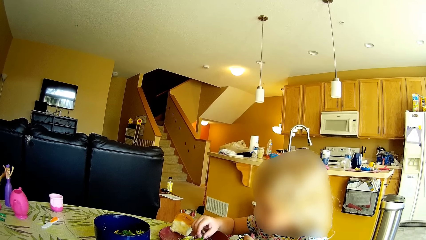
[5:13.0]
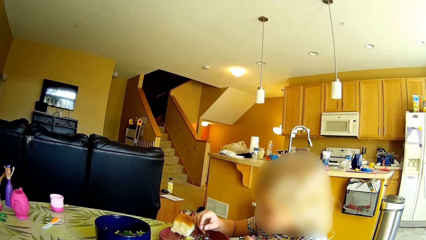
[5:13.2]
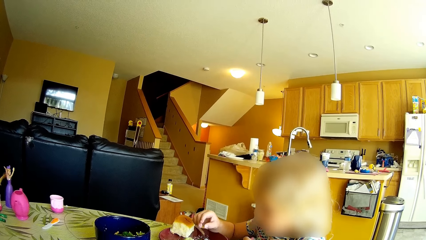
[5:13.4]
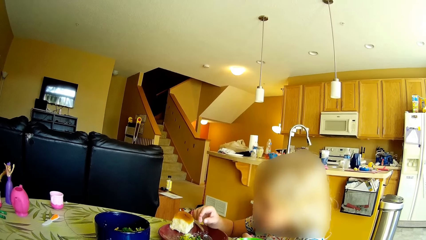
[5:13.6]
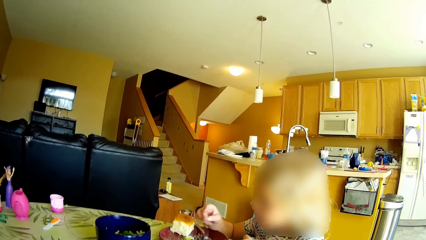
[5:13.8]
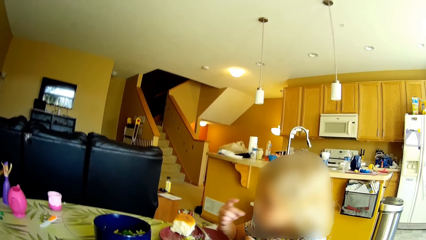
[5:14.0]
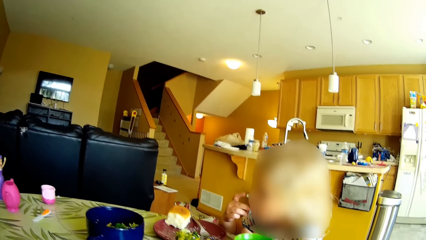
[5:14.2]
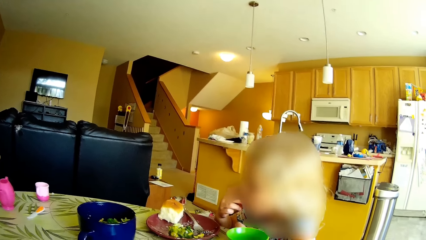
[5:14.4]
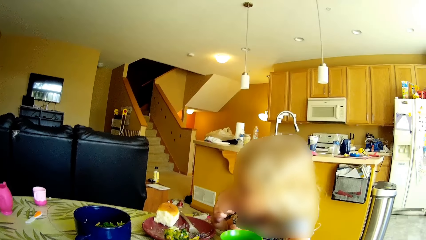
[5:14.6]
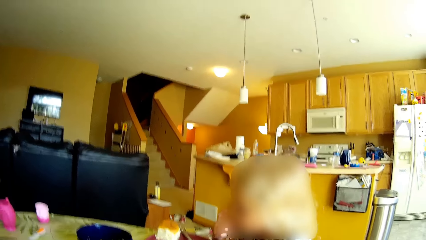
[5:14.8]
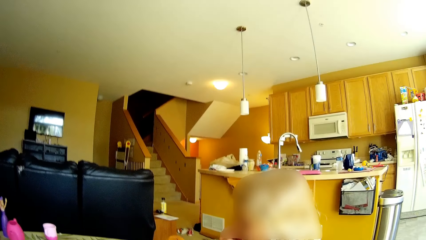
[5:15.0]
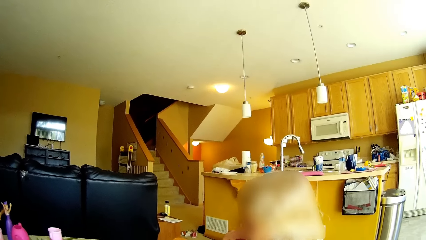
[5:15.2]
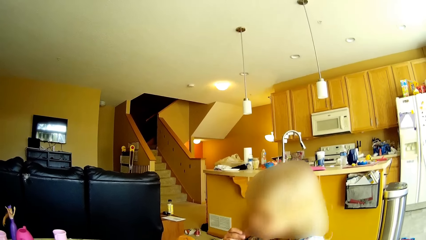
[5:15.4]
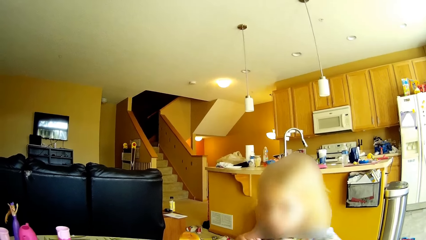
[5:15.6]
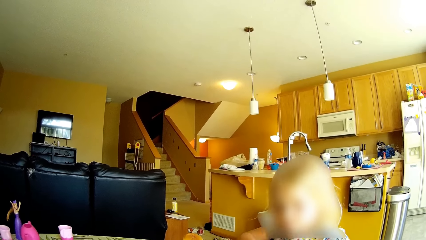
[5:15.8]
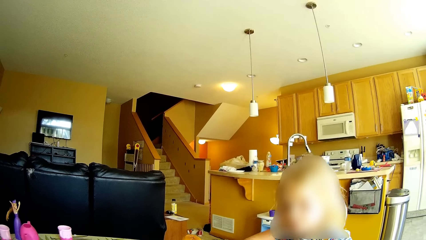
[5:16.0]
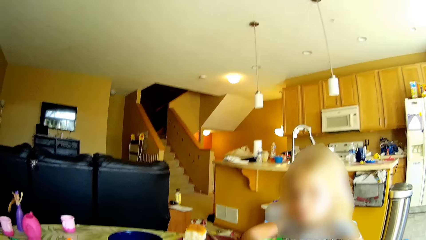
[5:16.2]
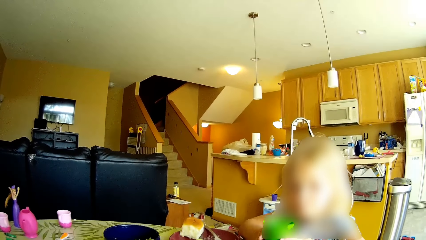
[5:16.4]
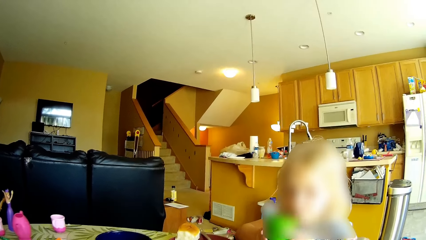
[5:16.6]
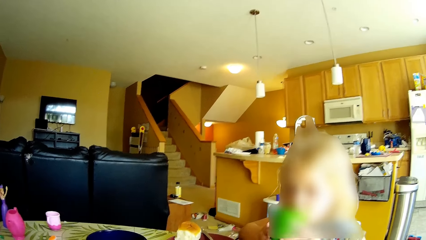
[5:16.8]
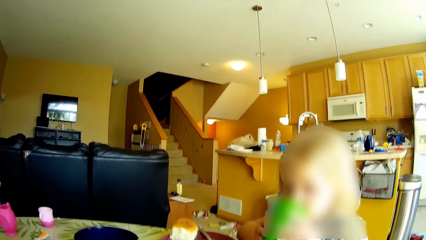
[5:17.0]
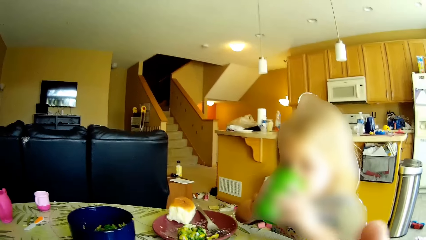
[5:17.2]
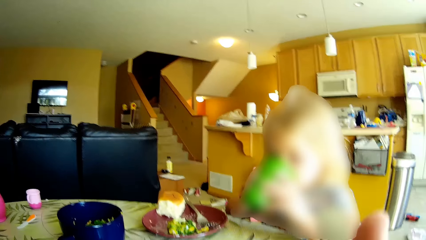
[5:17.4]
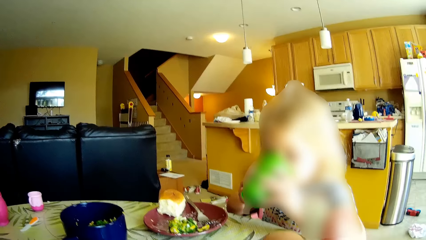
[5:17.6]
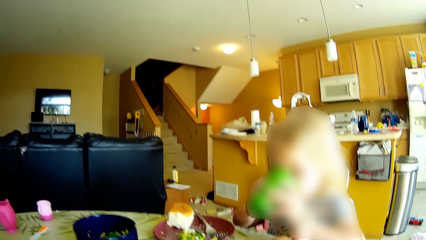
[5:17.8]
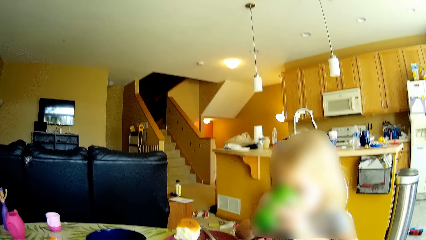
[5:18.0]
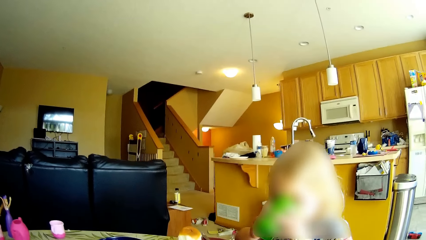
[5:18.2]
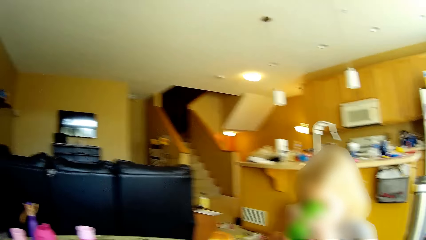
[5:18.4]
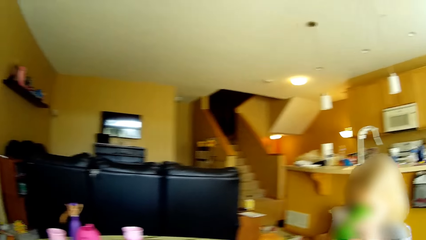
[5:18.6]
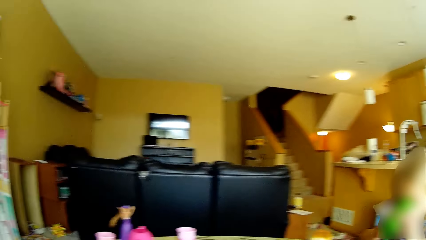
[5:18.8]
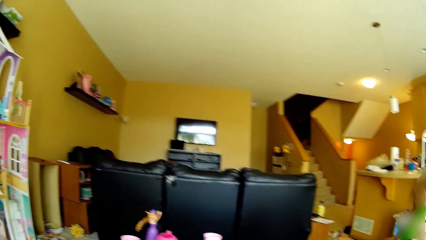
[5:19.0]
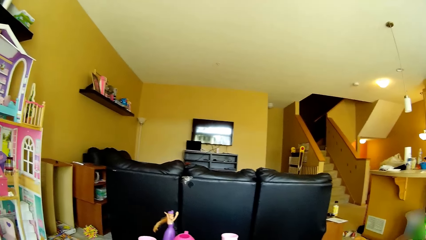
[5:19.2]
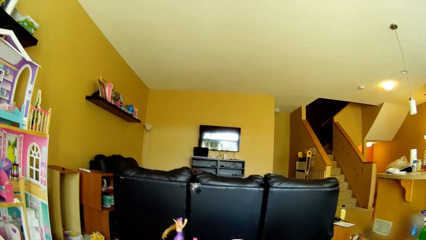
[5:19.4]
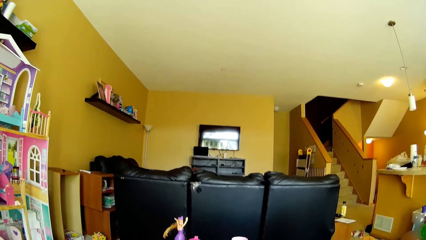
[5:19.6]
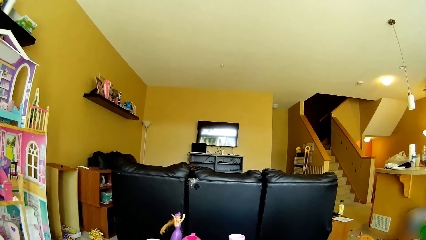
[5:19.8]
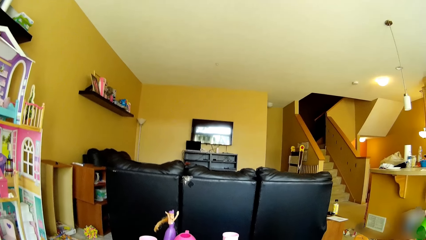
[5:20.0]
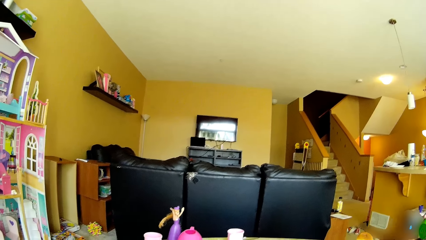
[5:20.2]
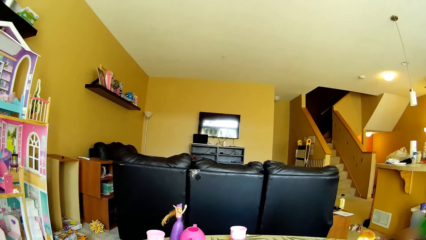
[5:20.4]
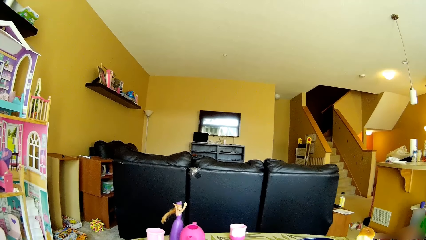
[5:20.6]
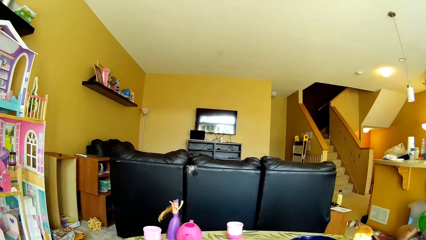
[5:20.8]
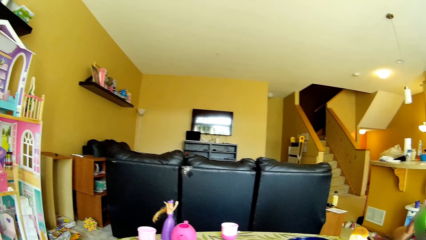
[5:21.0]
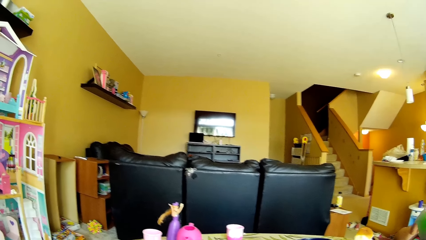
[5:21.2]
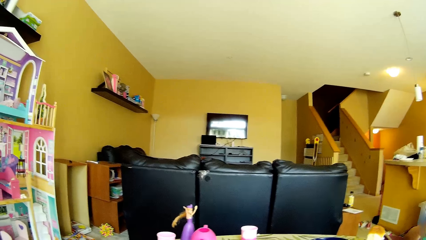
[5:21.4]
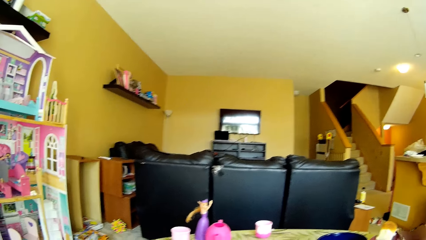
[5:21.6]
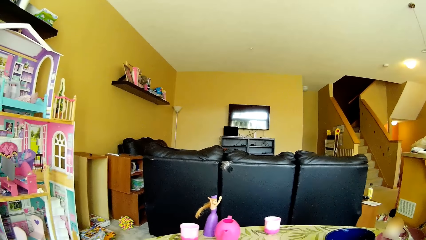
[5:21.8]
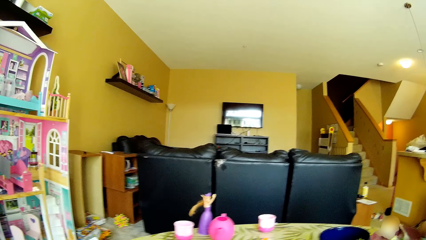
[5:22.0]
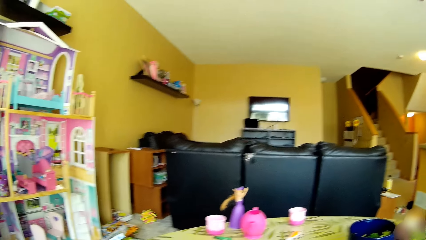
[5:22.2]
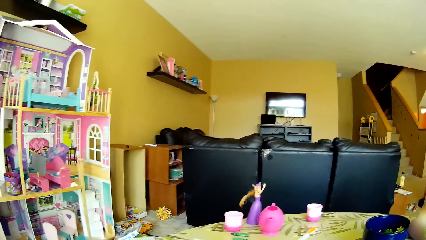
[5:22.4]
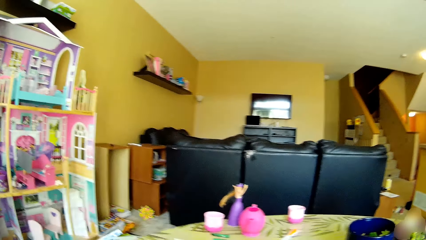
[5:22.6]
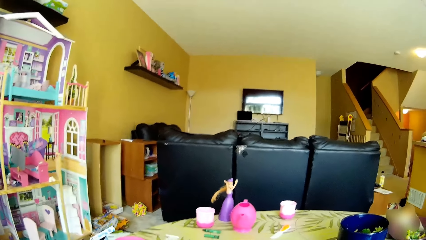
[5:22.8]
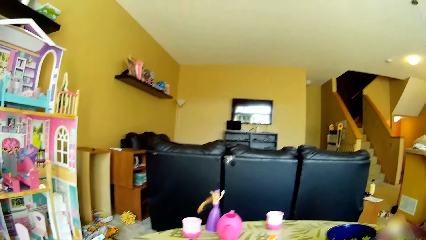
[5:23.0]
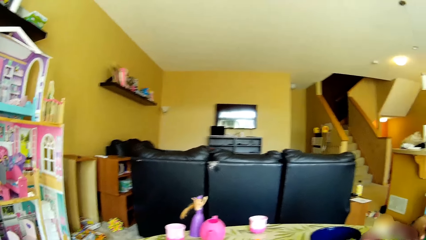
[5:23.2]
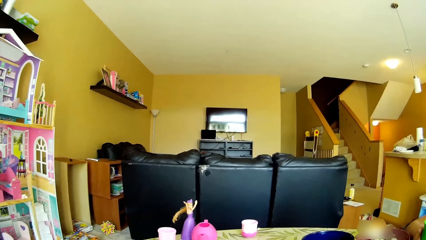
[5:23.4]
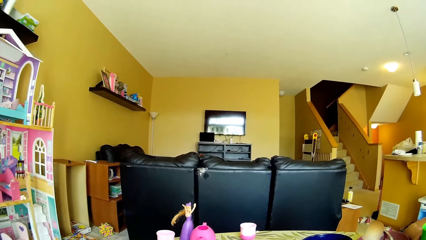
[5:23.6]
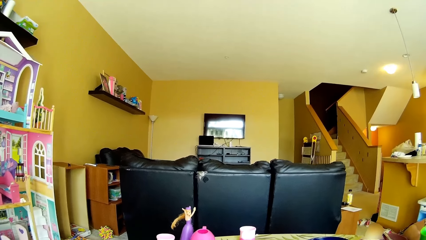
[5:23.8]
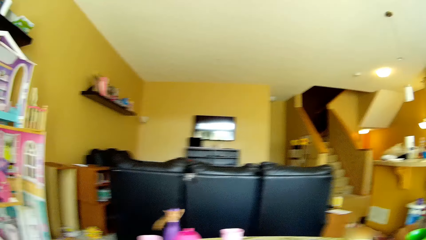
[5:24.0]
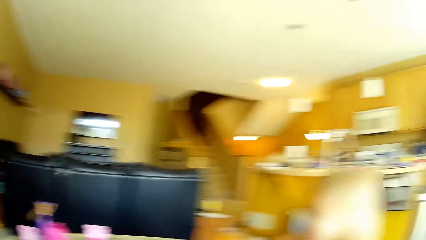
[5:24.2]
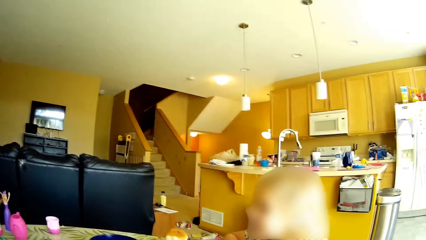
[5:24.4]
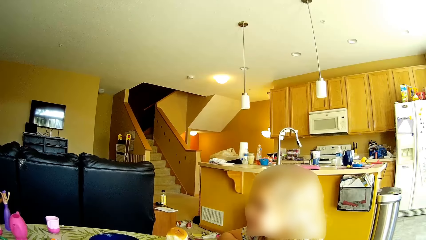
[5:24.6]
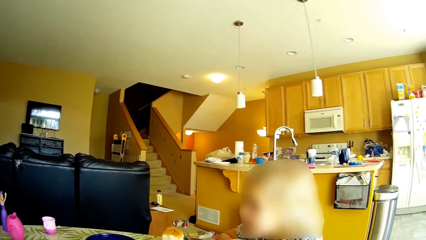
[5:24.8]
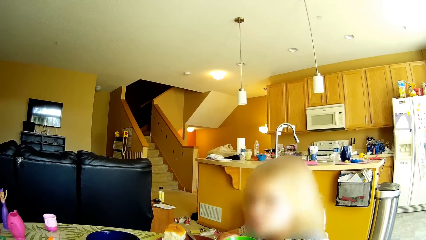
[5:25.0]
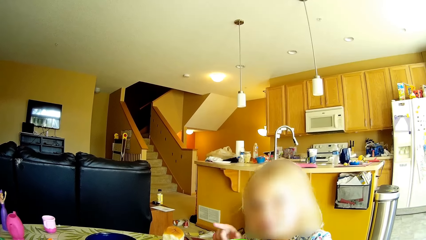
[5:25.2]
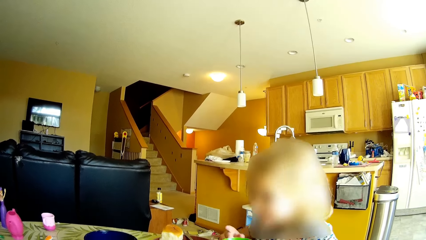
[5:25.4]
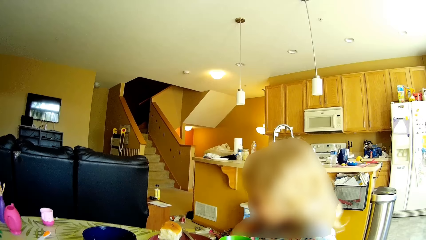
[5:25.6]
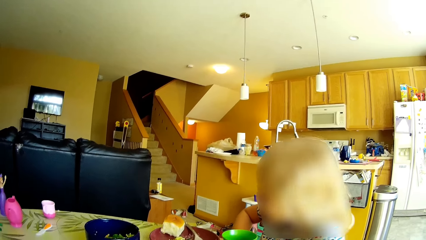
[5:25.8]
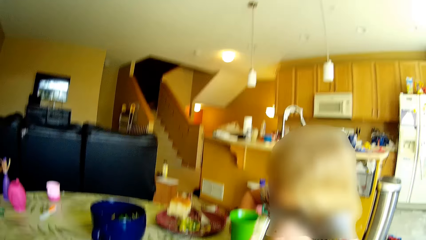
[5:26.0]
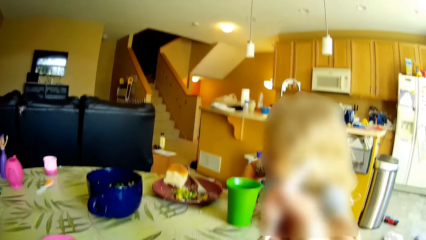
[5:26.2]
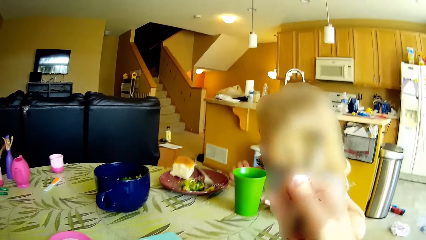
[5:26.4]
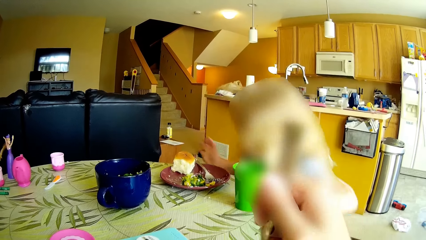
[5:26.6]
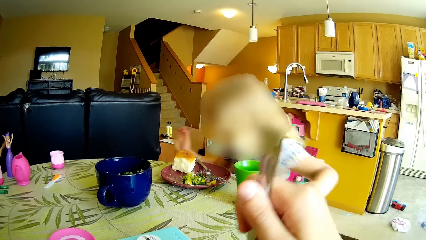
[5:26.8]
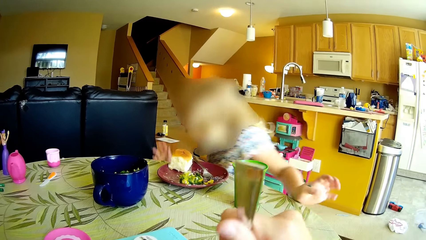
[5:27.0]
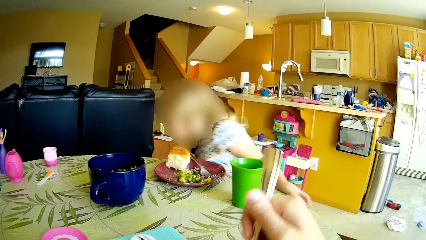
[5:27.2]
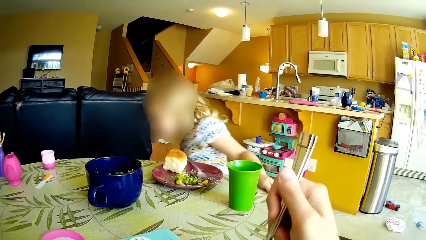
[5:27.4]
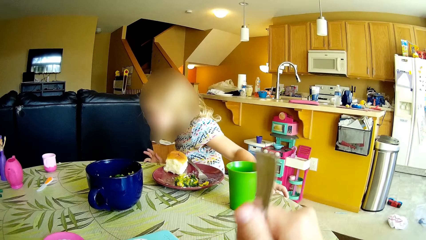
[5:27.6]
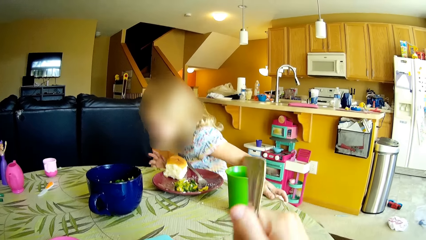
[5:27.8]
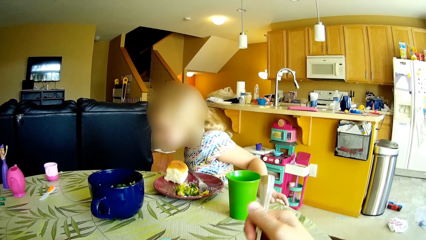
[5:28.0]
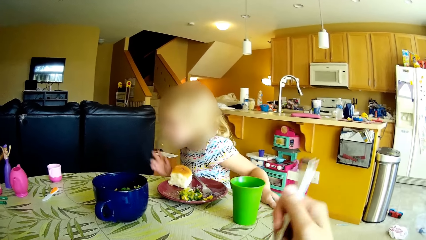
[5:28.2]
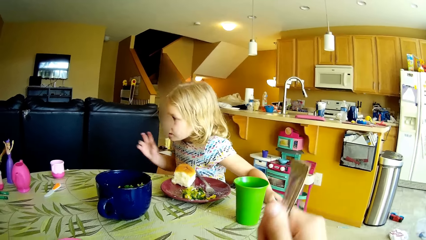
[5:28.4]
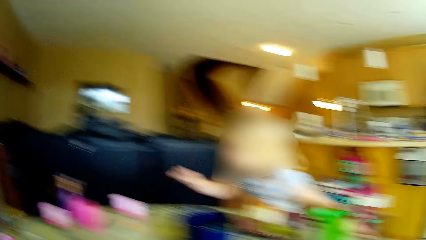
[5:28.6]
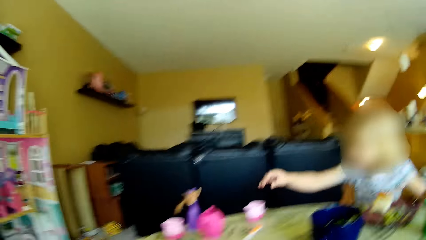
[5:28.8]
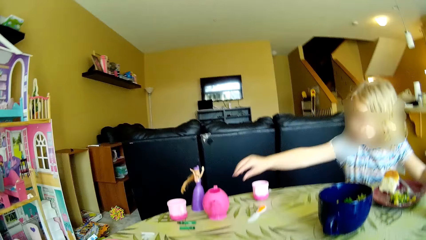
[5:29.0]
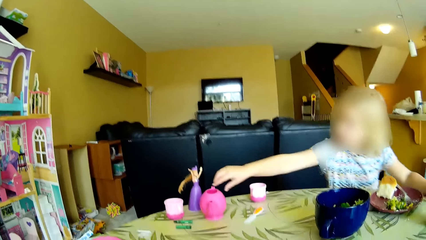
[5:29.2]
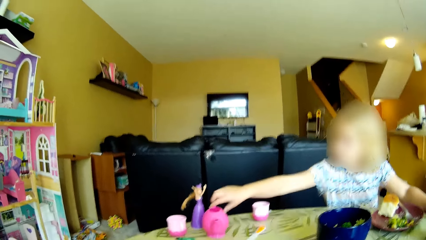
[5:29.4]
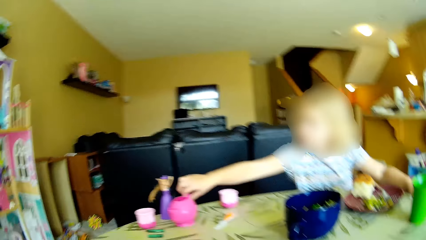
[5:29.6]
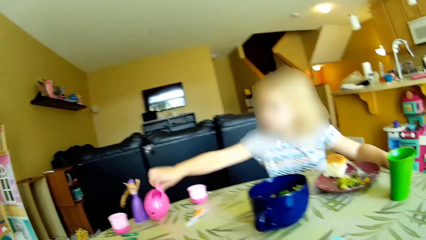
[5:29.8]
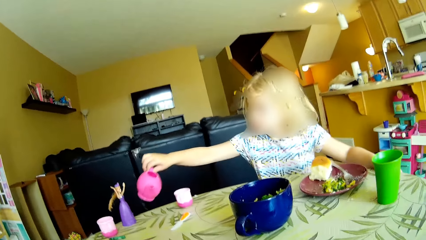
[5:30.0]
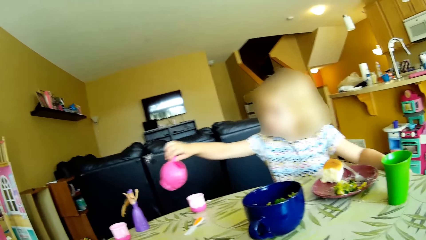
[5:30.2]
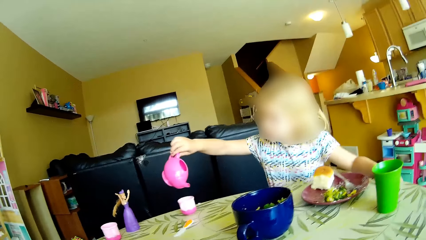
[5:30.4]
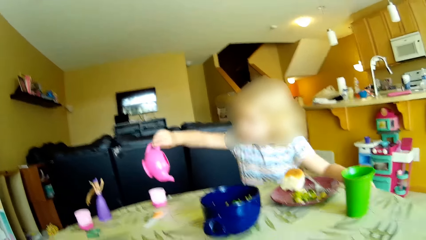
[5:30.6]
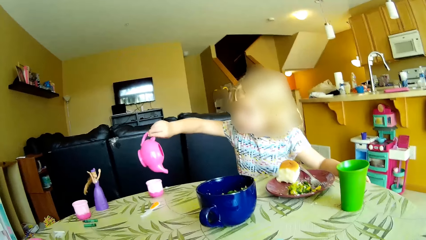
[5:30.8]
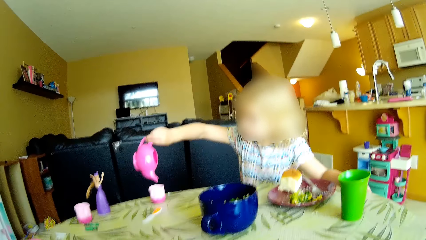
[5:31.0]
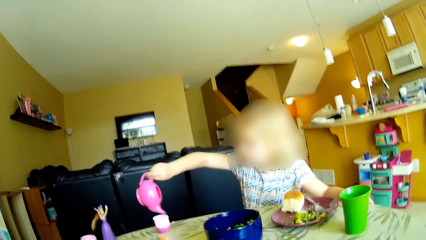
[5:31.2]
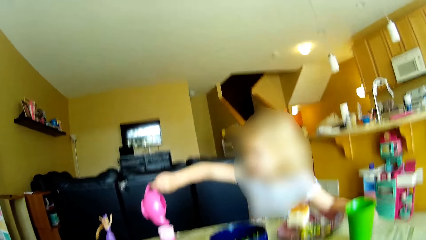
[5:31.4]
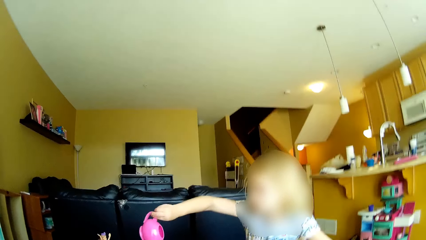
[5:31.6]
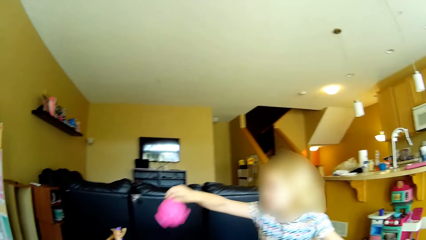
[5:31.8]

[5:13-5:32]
The girl eats the broccoli from the plate on the dining table in her right hand. The girl takes a cup from the dining table with both hands and drinks from the cup in both hands. The camera wearer lifts the fork towards her mouth. She eats the food. The girl drops the cup in her hands on the dining table. The girl stands from a stool at the dining table. The camera wearer scoops food with the fork. The girl takes a toy teapot from the dining table with her right hand and tilts the toy teapot in her right hand into a toy cup on the dining table.
